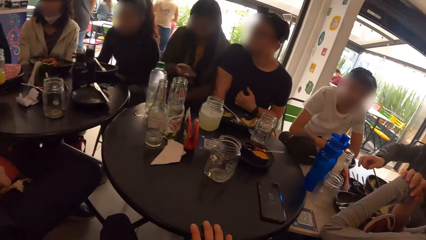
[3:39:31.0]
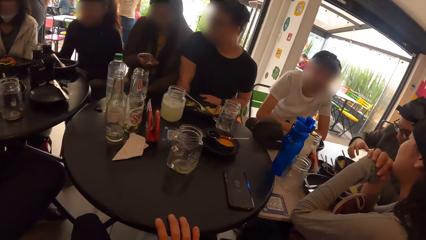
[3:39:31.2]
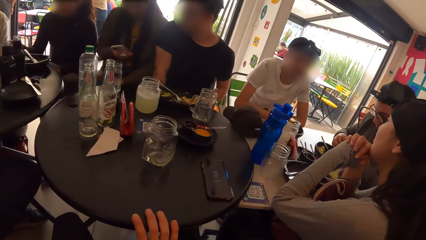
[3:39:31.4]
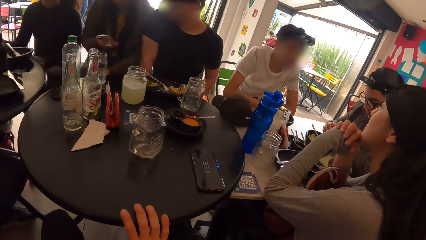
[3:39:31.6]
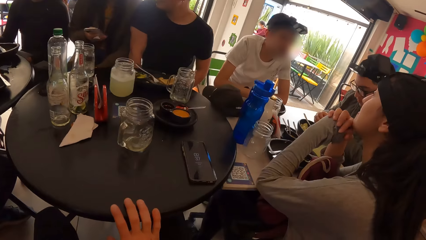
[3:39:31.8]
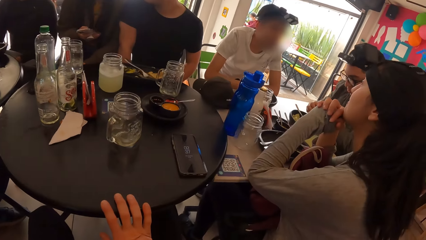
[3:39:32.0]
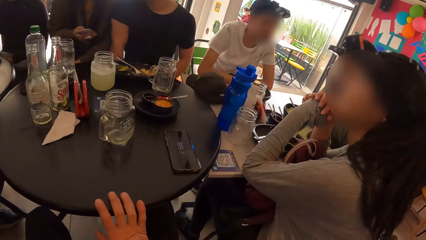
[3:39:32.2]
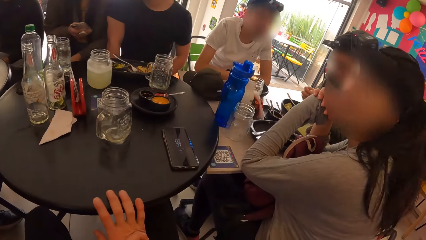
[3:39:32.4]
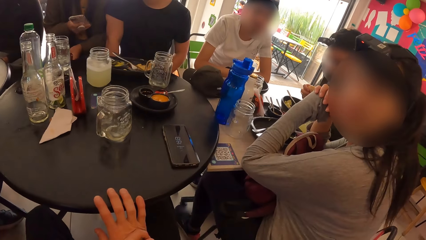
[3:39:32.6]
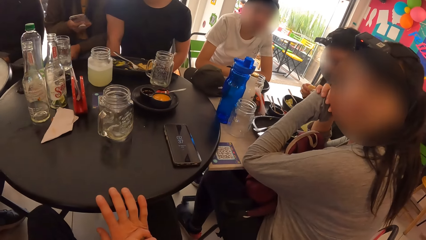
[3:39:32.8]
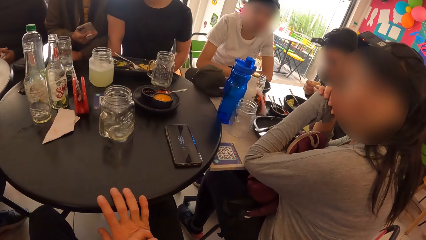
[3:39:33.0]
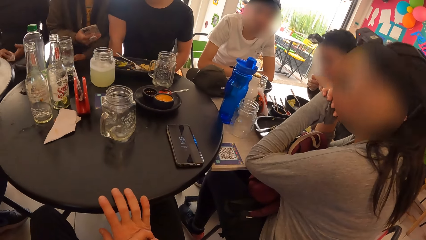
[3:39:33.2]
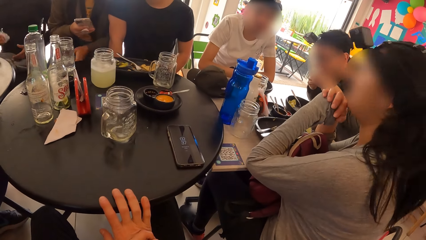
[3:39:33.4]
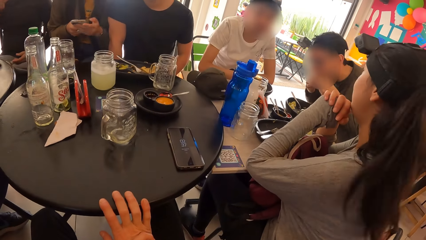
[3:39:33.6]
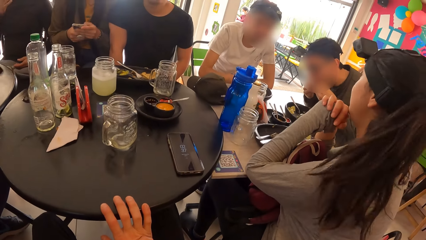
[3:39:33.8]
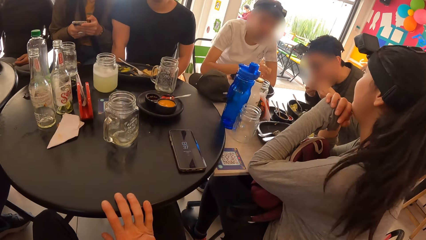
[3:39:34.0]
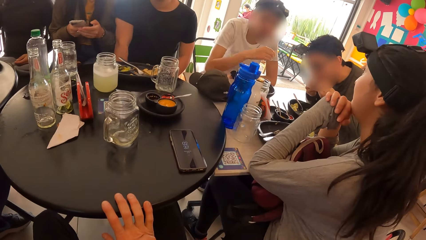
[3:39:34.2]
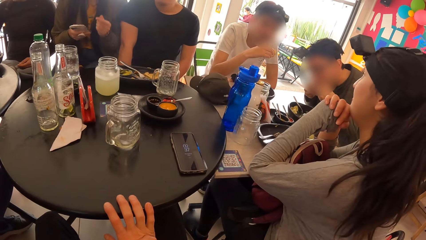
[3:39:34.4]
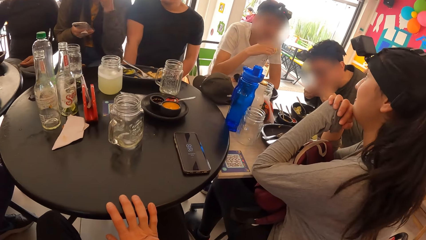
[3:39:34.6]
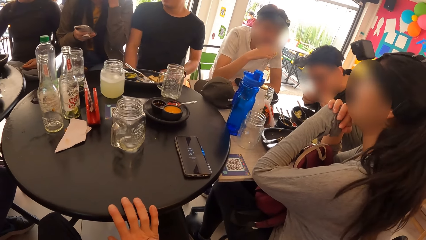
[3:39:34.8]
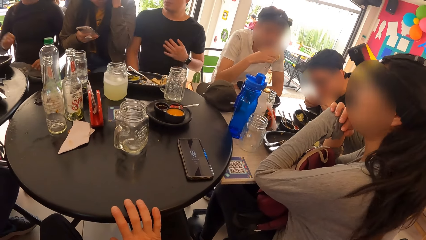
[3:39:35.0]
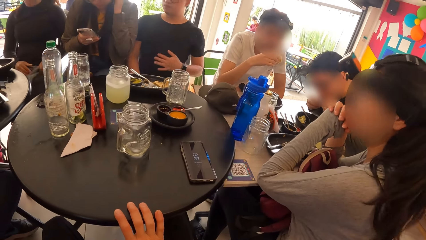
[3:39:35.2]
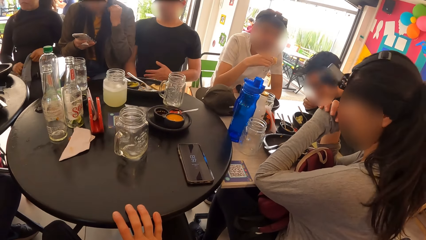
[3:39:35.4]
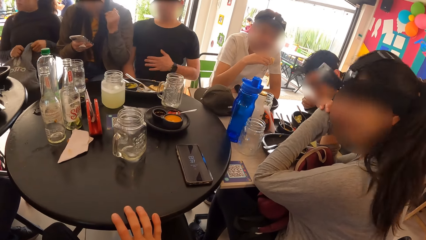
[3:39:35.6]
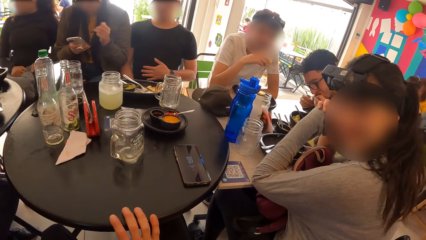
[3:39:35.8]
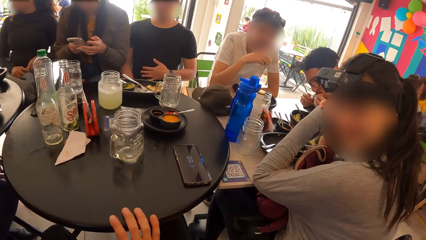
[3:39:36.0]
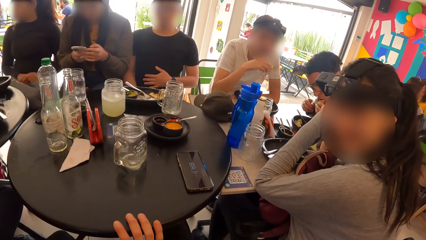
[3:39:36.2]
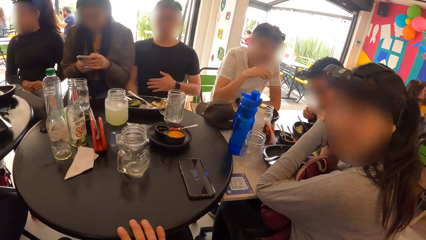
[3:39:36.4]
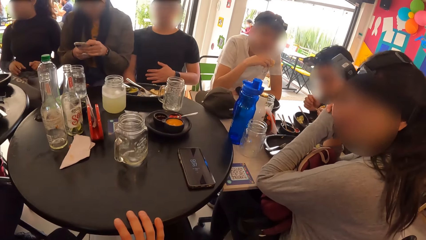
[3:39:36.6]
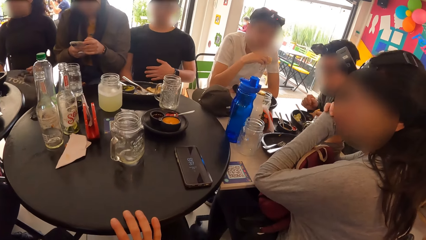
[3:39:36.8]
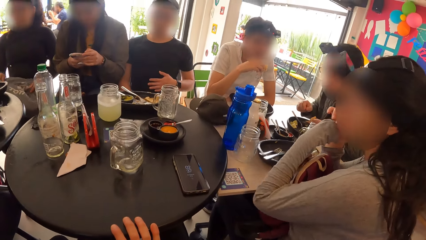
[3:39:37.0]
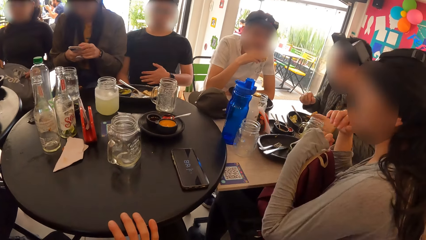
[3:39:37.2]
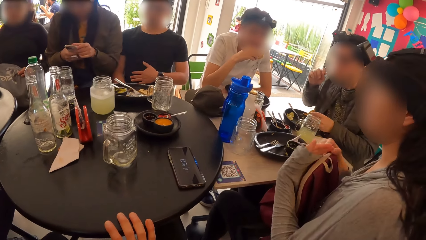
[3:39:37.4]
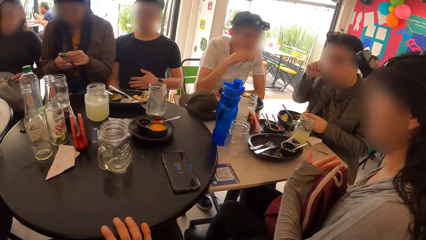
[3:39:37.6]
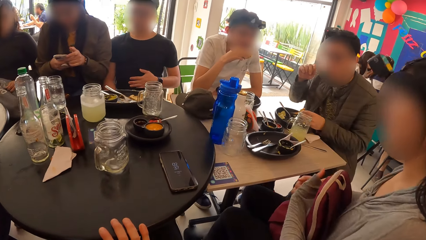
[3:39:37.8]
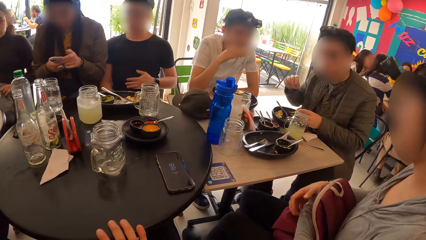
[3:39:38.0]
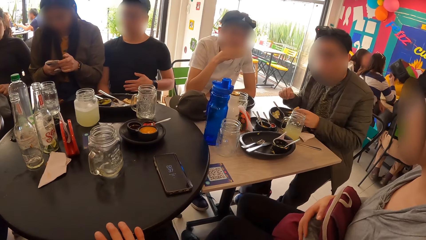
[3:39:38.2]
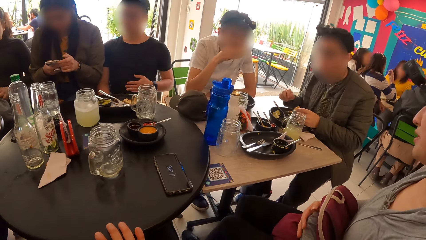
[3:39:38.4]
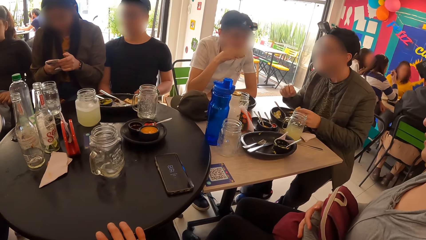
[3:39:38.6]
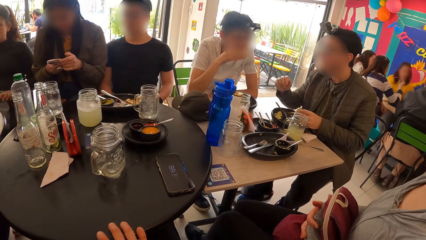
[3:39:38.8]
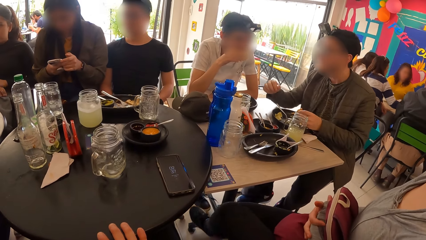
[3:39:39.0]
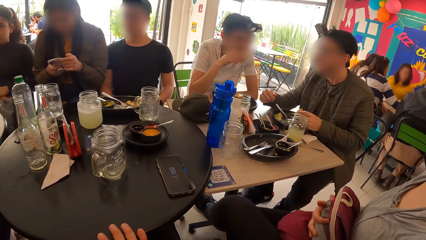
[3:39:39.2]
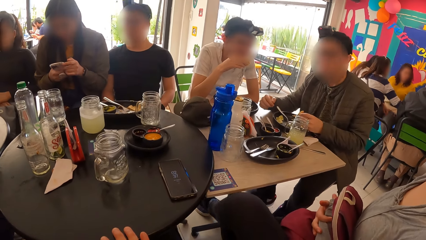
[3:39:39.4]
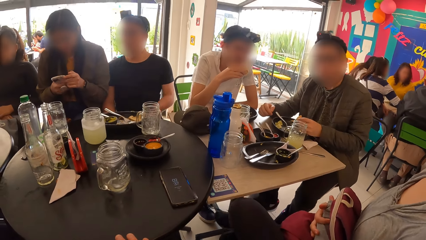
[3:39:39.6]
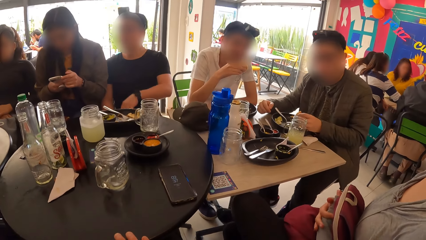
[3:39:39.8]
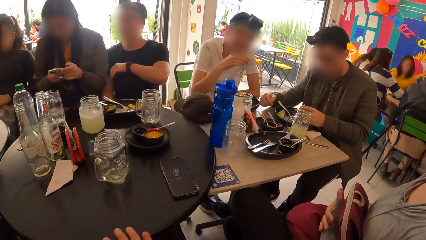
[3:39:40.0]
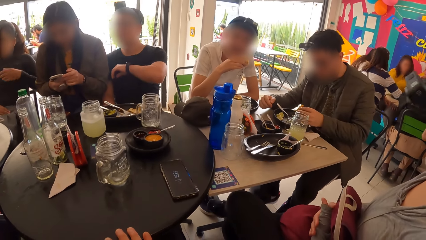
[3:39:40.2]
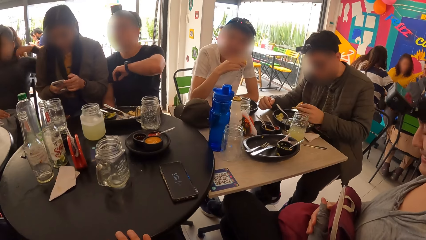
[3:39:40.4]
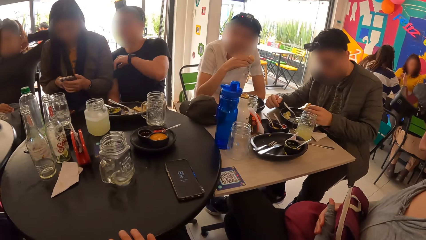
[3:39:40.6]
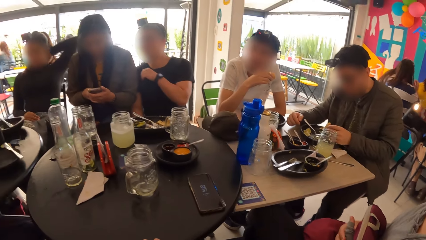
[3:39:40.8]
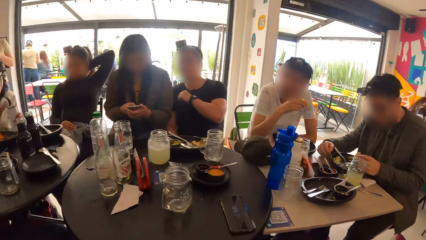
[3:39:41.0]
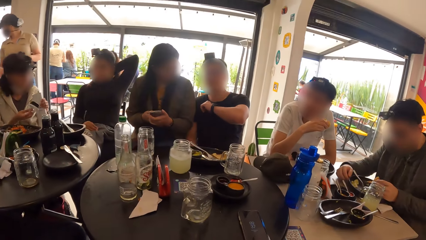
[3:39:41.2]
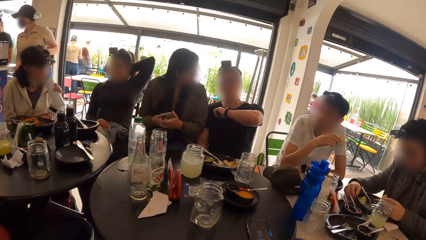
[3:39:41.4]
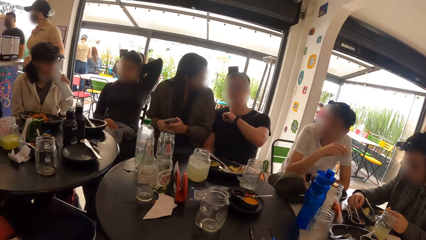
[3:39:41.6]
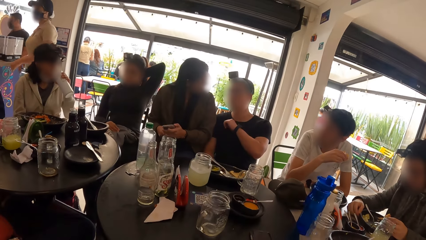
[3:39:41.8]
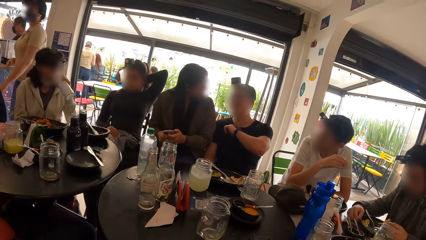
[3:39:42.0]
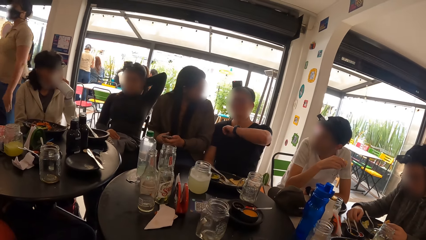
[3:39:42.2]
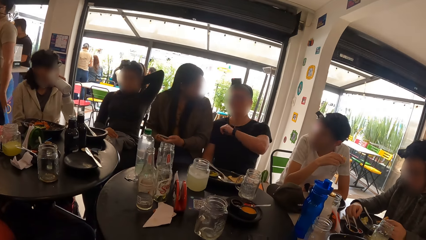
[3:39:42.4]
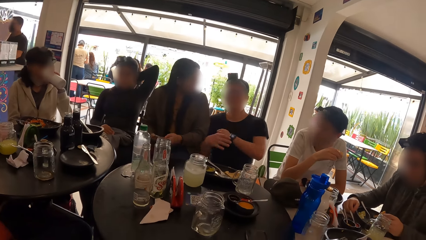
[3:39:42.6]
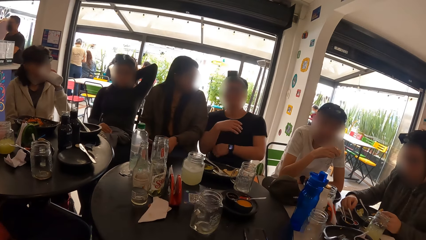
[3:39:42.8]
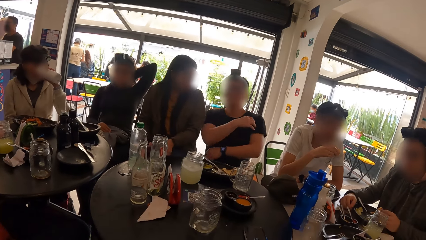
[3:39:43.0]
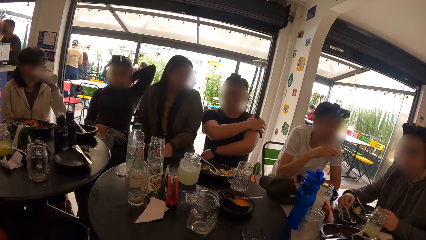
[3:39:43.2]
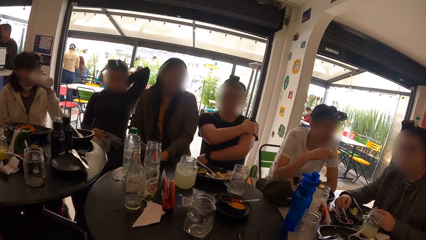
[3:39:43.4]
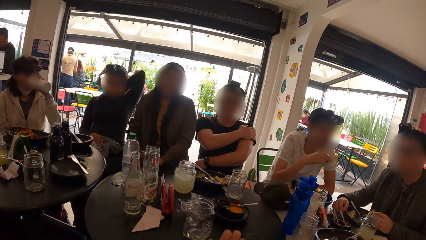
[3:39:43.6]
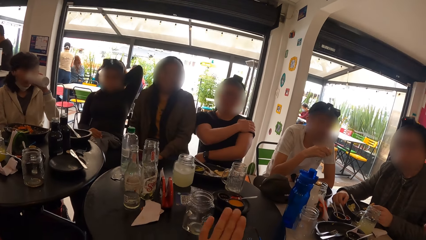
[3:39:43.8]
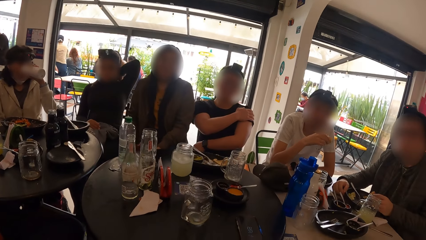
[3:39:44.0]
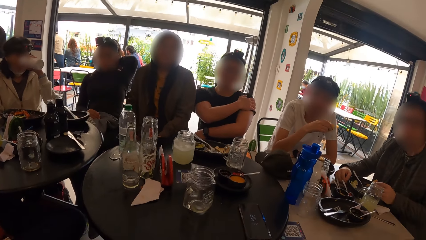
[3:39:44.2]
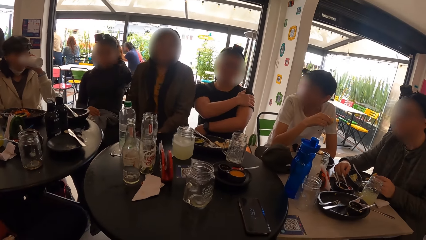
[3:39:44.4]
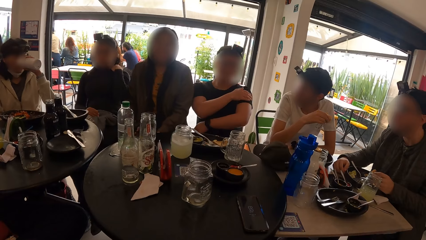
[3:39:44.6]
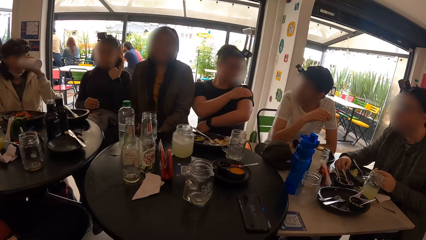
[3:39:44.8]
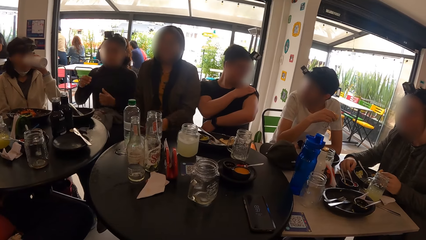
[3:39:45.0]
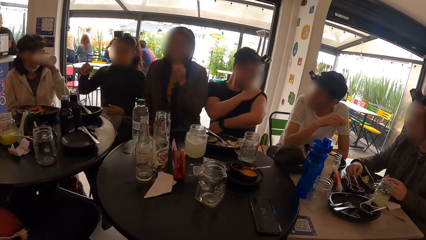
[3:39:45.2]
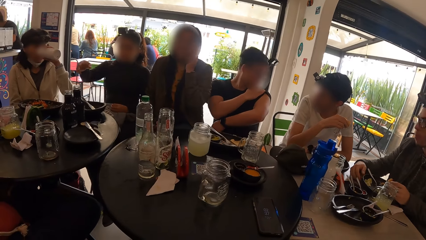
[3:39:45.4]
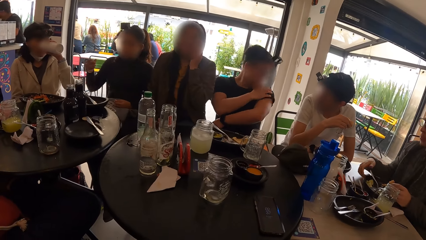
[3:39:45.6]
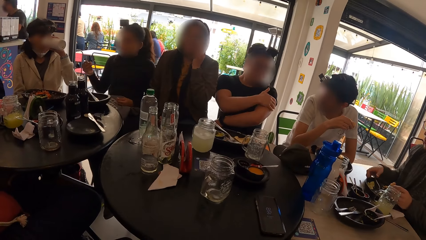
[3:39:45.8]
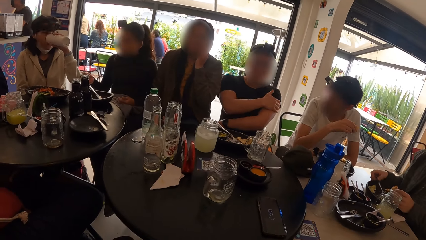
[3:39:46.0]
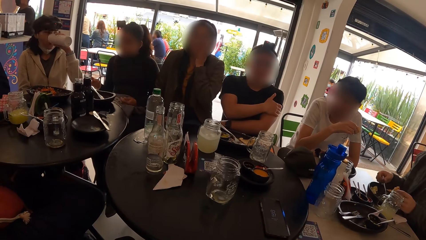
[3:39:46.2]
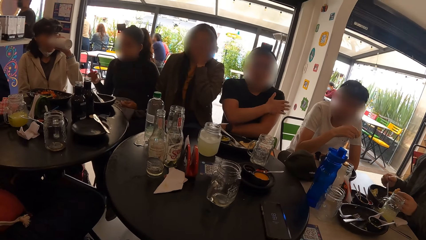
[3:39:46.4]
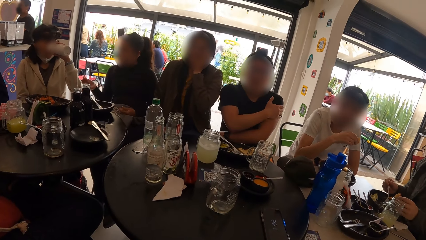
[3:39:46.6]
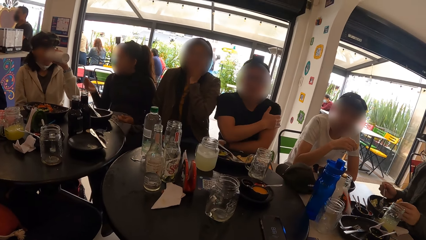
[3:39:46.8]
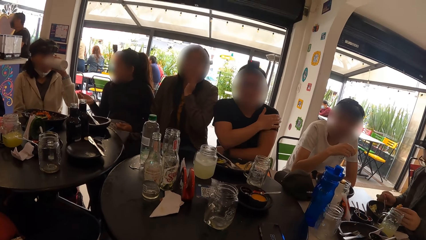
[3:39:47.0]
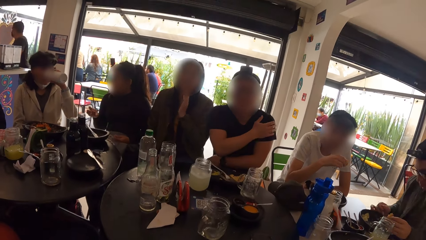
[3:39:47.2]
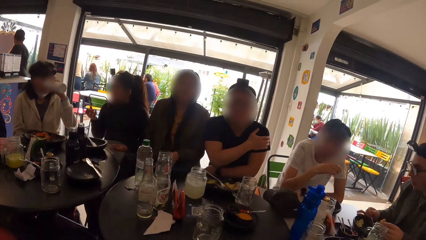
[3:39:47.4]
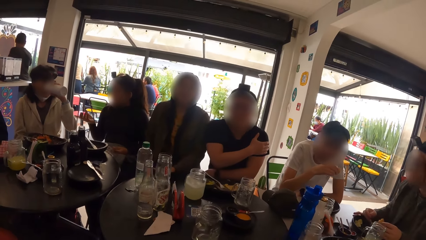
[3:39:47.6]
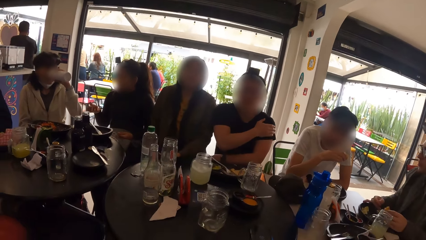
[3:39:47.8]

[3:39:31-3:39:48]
The woman cleans her hands with a serviette paper. The man eats his food with his hands. The camera wearer holds the table. Another man eats his food with his right hand. The woman picks a bag from her lap with her hands. The camera wearer looks around. Another woman drinks from a water bottle in her left hand.
